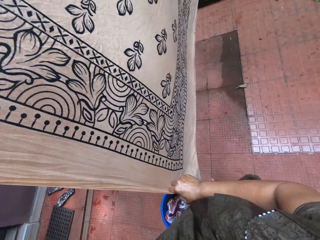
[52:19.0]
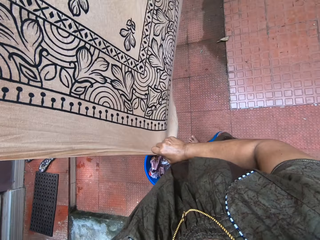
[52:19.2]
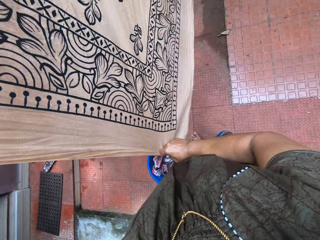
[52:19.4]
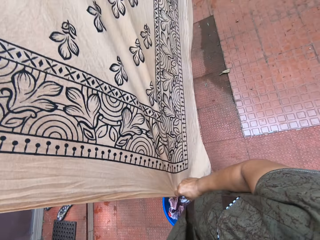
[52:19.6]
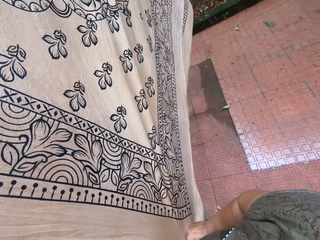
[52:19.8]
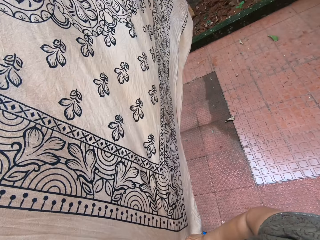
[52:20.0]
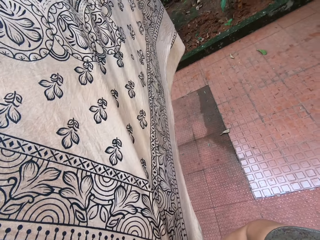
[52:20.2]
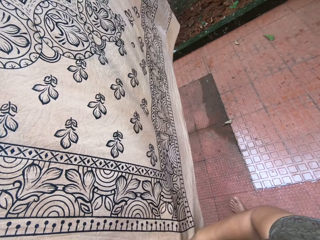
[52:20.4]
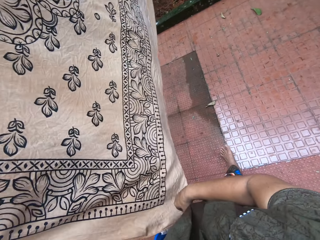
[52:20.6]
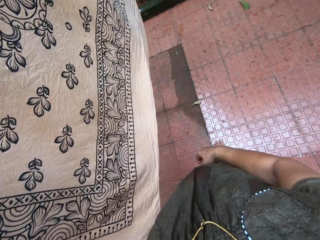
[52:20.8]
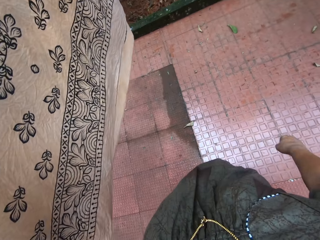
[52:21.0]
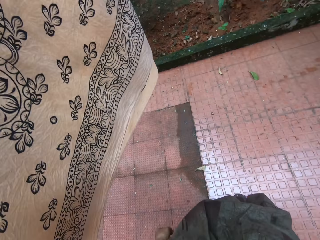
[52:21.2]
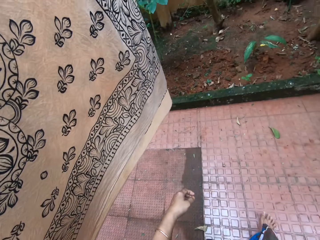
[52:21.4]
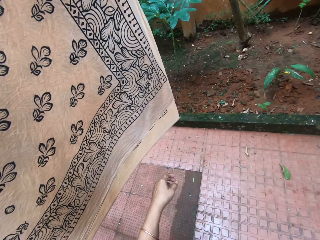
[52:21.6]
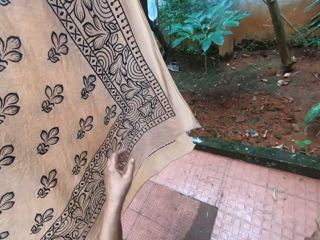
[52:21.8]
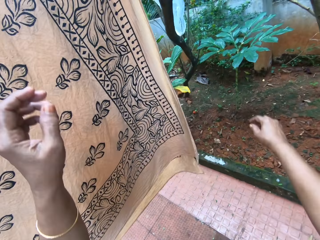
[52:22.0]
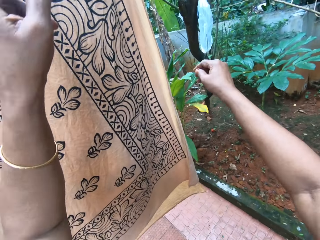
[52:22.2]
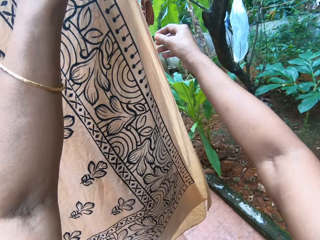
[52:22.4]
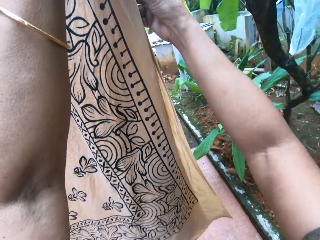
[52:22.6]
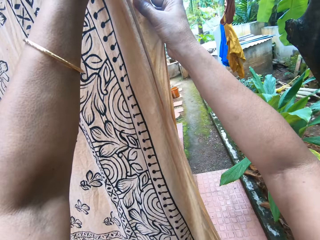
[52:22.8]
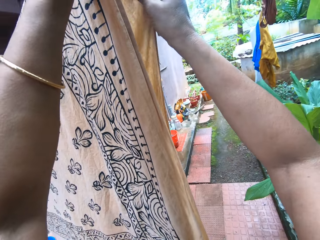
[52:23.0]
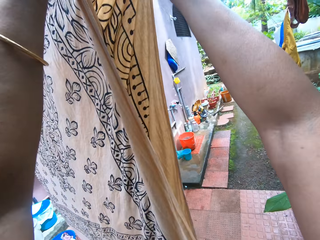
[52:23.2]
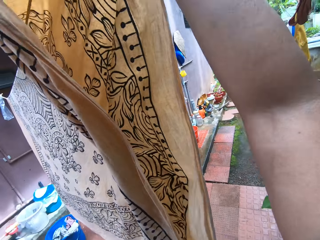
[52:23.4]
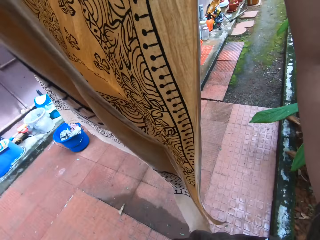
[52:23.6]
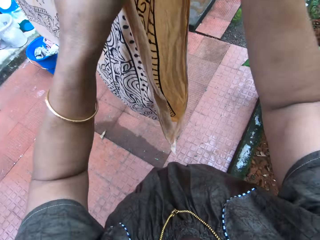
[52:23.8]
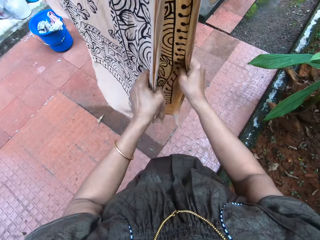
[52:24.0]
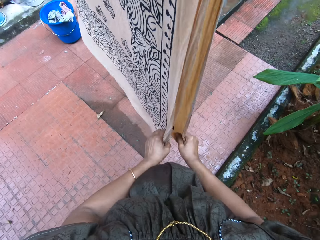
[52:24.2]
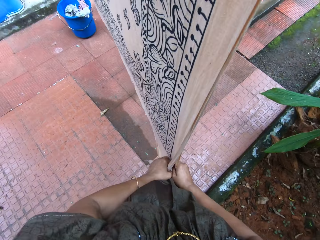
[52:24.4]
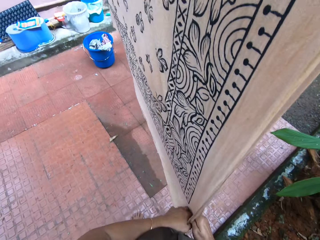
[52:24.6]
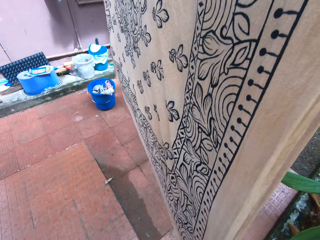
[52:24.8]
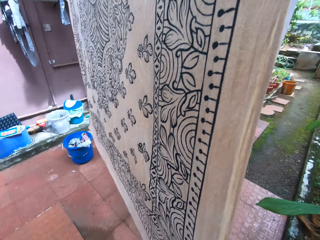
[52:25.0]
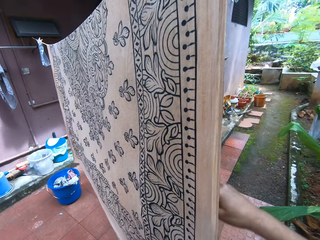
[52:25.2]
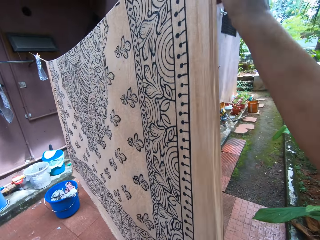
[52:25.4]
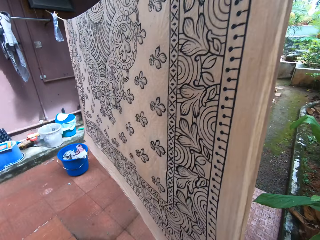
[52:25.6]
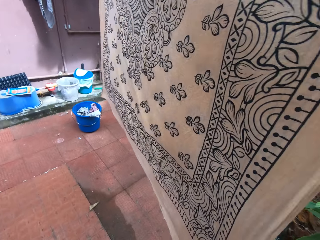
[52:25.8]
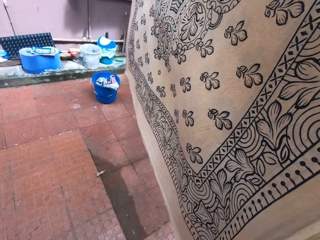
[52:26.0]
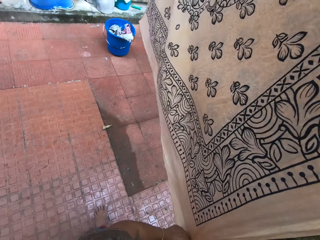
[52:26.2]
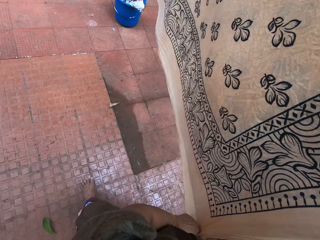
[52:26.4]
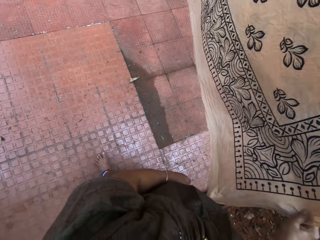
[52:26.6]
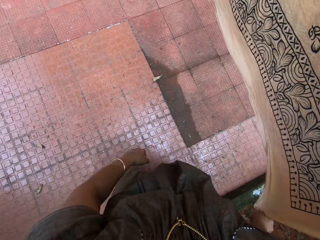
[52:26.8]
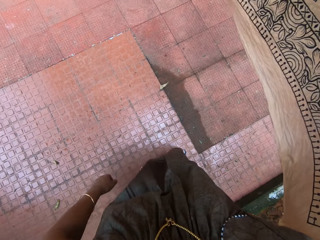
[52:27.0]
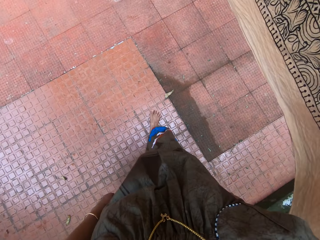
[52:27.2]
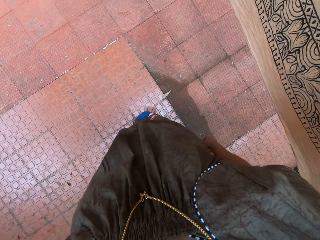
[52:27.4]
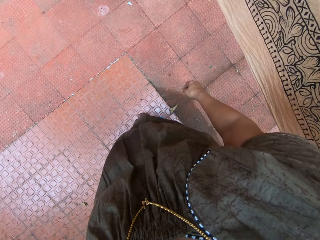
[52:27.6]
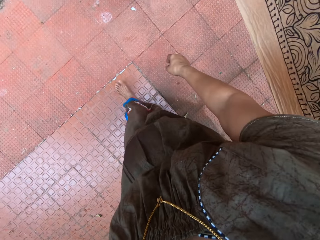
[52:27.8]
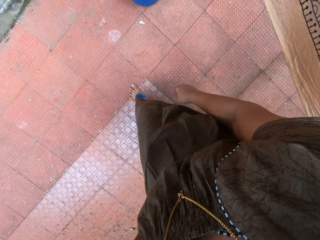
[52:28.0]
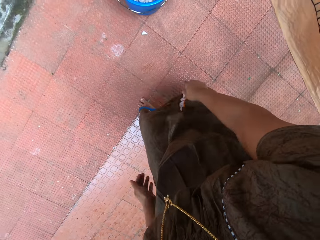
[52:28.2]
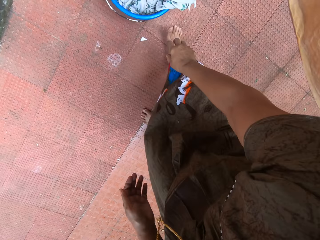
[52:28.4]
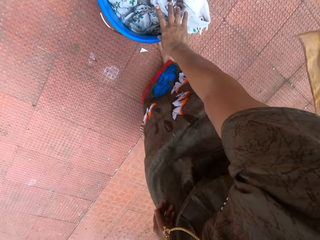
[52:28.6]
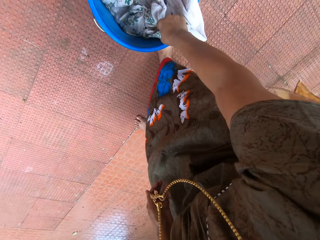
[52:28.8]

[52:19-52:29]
The camera wearer walks around the compound. They align the kanga on the clothesline. They walk around the compound.

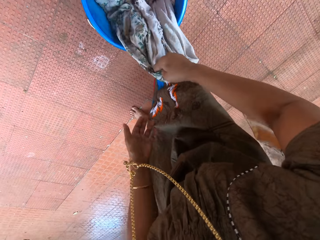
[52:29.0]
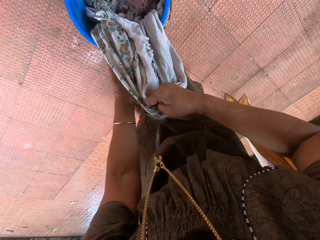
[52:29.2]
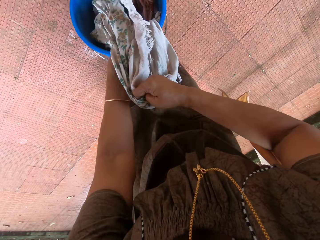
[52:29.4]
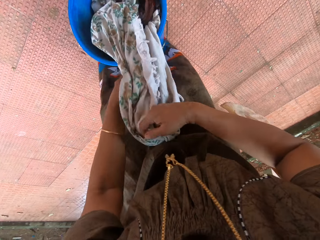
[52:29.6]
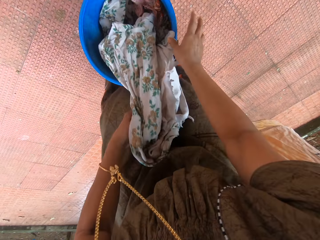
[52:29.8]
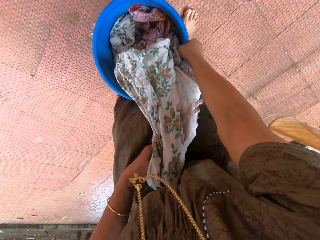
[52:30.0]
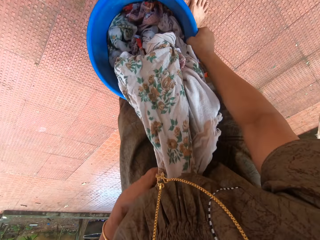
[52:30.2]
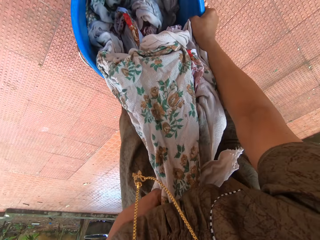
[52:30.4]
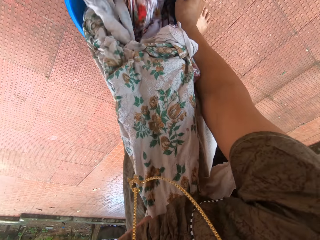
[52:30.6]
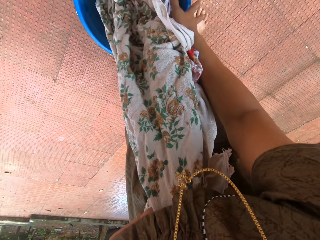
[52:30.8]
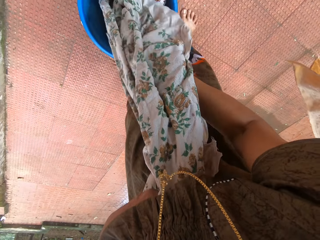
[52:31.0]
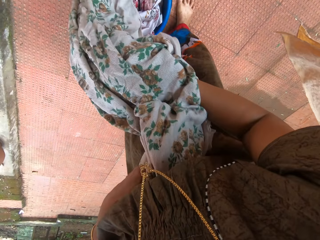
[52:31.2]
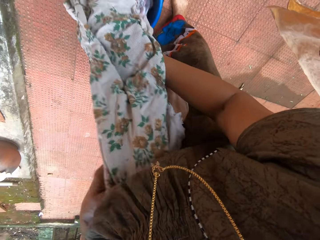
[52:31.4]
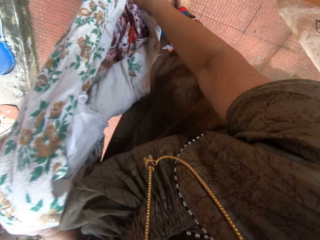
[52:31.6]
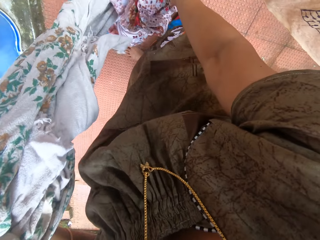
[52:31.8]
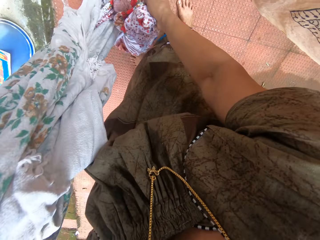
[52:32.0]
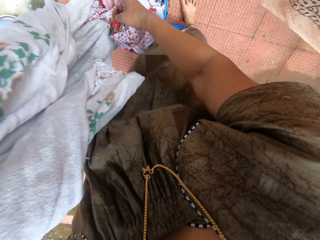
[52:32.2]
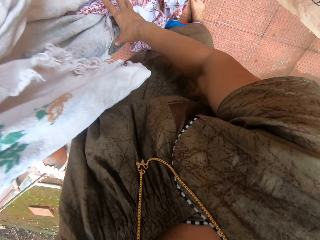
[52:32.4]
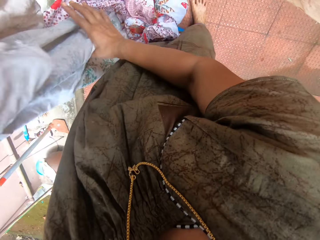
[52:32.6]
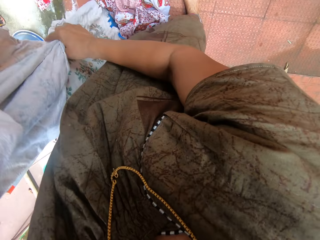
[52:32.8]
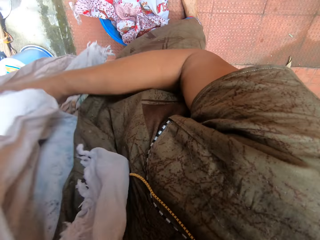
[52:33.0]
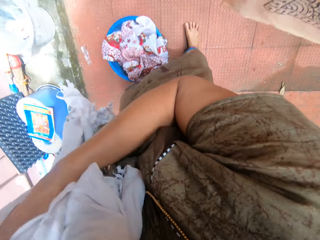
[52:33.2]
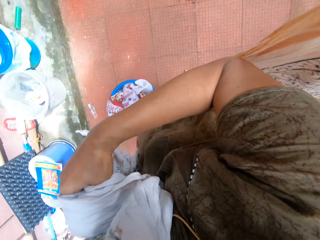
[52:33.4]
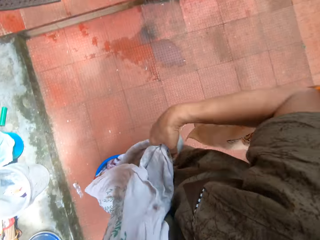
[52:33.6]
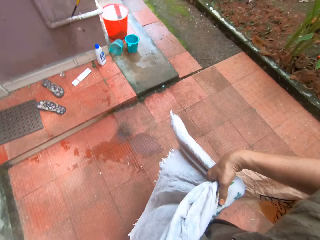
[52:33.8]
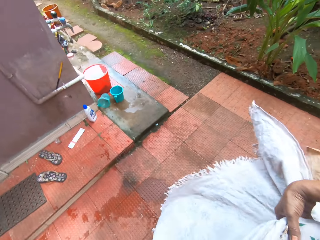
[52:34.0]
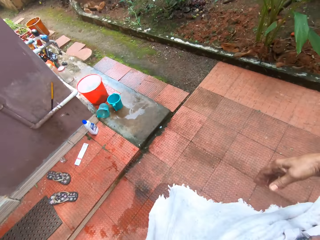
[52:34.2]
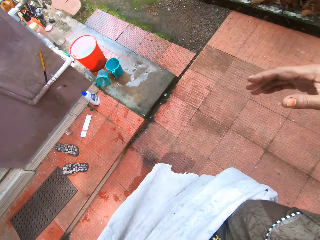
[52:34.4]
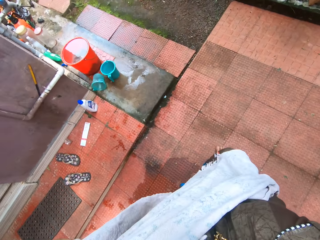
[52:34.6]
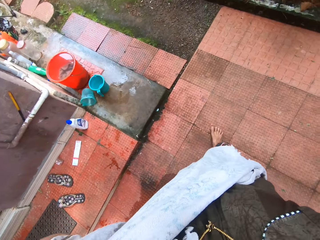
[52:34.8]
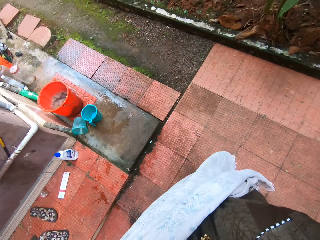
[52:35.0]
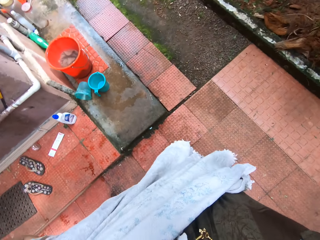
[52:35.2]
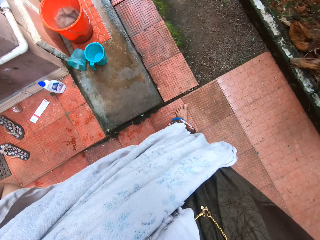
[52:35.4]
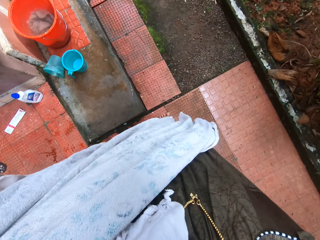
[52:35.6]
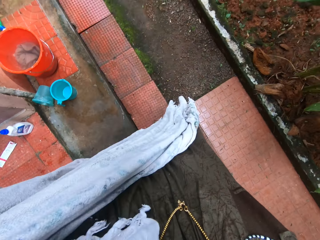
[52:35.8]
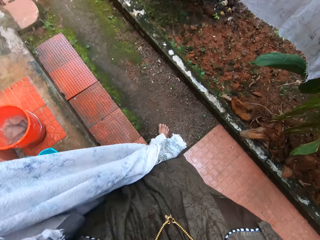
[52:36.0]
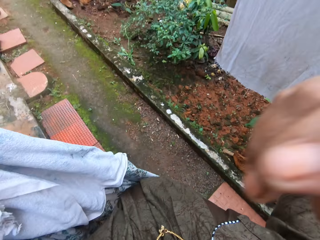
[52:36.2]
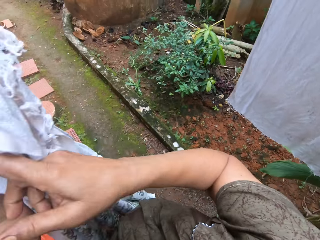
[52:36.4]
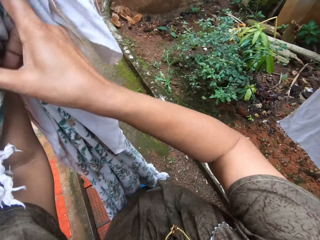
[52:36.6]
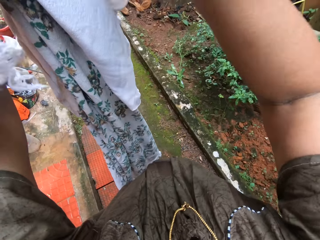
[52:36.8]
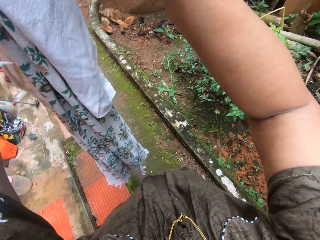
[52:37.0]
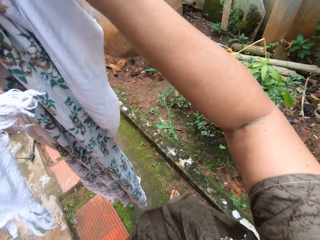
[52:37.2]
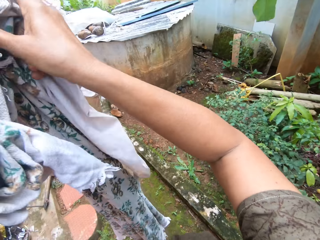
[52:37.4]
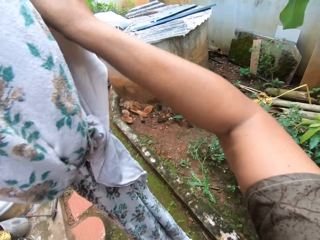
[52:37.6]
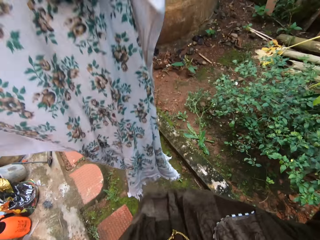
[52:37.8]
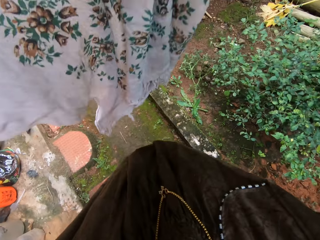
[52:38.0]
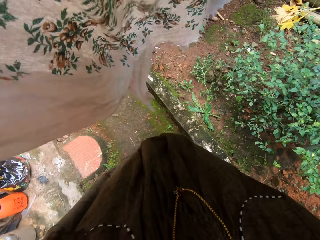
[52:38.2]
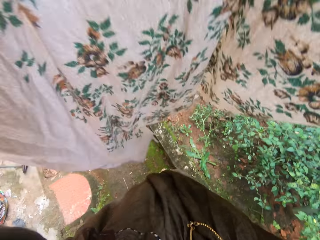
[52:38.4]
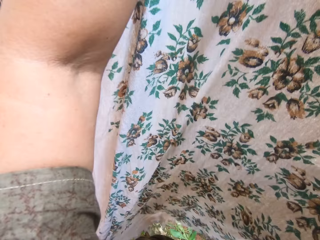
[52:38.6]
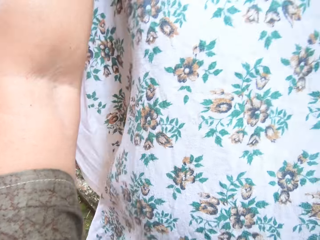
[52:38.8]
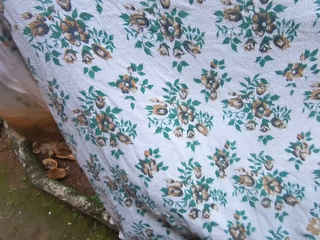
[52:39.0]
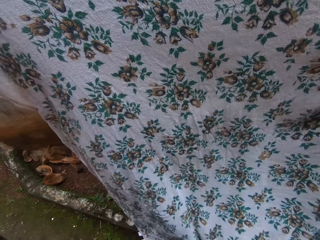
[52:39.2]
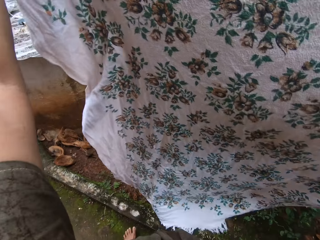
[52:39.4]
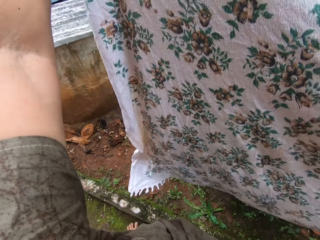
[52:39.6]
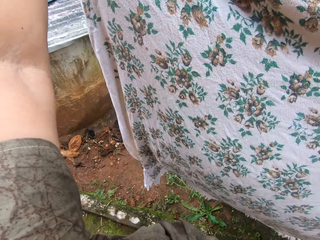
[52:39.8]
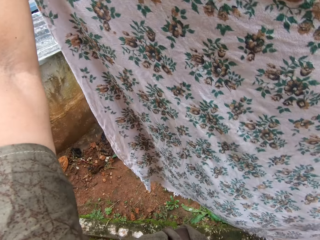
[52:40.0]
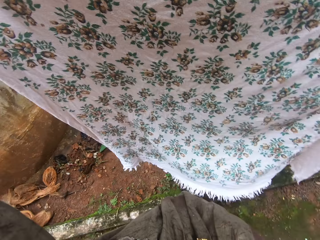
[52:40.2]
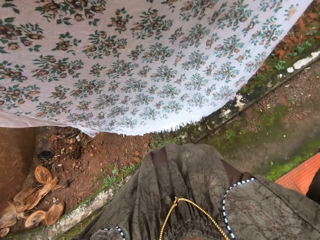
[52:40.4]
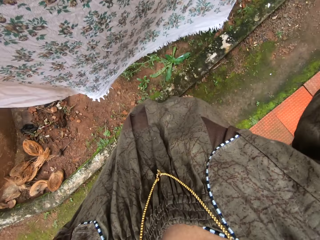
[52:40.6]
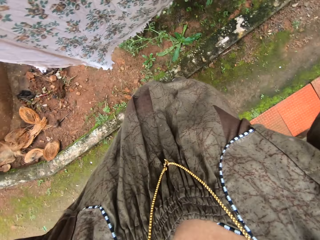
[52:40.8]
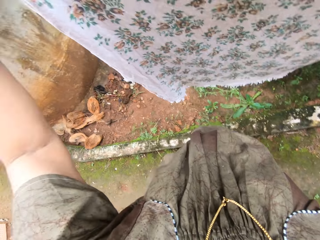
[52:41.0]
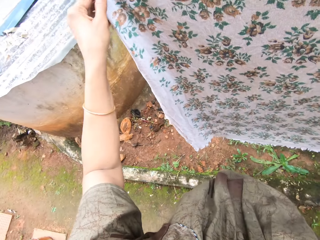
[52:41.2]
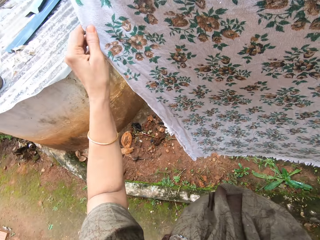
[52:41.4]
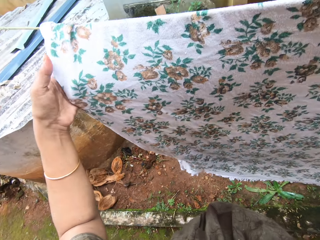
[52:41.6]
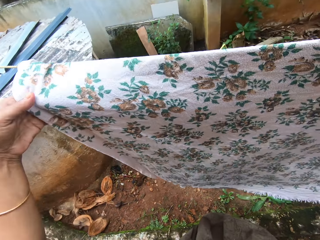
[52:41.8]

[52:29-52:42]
The camera wearer picks up another wrapper or kanga from the bucket with her right hand. She transfers the wrapper to her left hand. She raises the bucket with her right hand. She drops the bucket. She picks the kanga. She drops the kanga in the bucket. She separates the wrapper from another wrapper in the bucket with her right hand. She holds the kanga. She walks around the compound. She carries the wrapper with both hands. She touches something. She holds the kanga. She places the kanga on the clothesline. She spreads the wrapper on the washing line with both hands.
